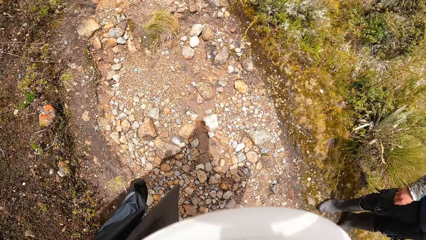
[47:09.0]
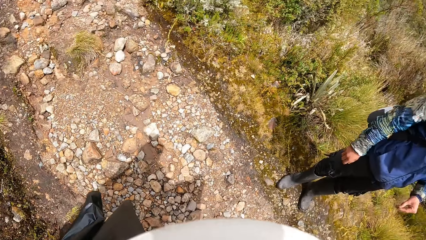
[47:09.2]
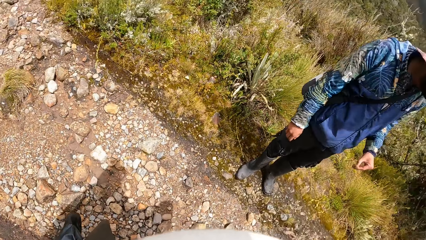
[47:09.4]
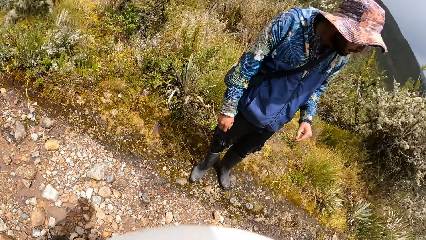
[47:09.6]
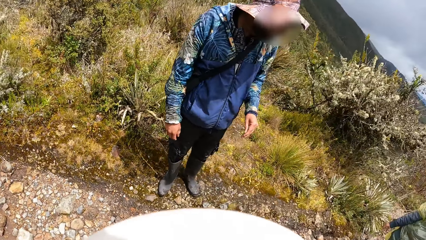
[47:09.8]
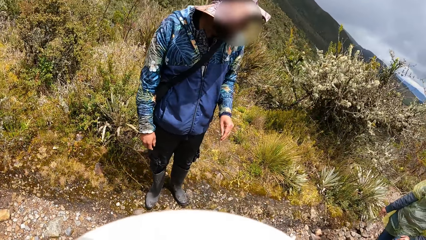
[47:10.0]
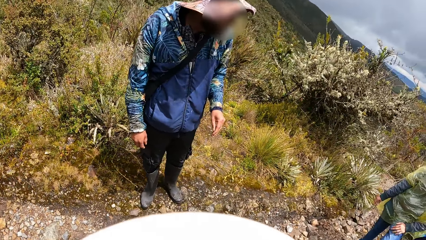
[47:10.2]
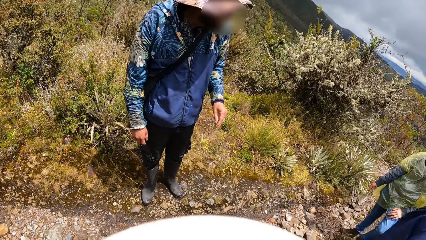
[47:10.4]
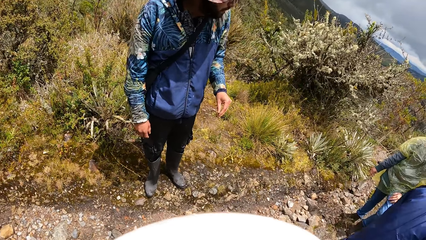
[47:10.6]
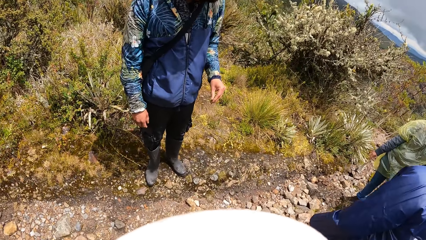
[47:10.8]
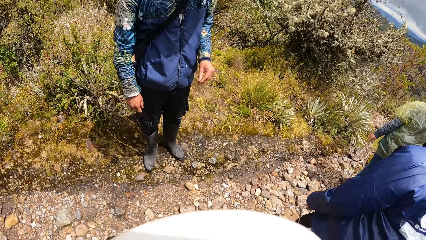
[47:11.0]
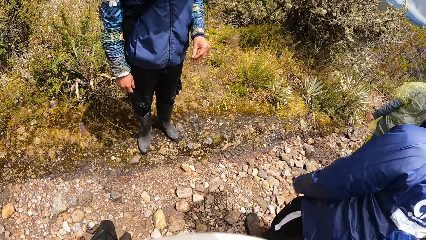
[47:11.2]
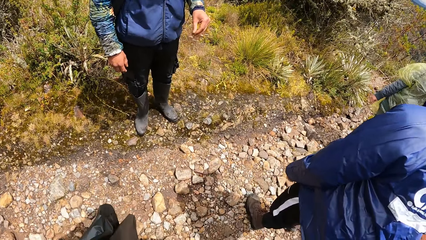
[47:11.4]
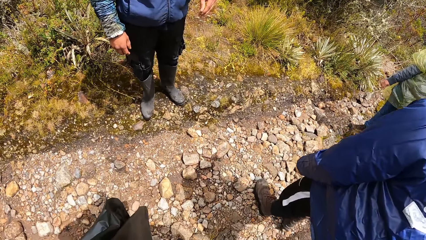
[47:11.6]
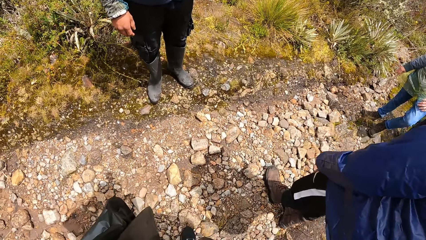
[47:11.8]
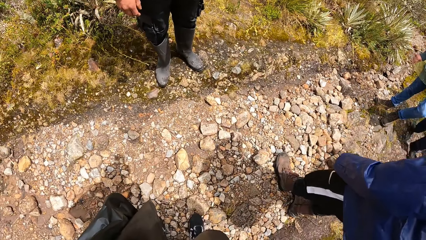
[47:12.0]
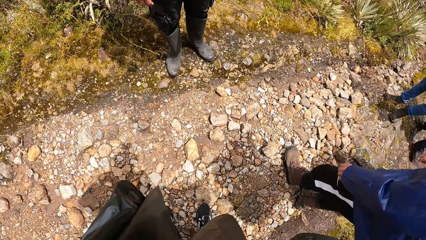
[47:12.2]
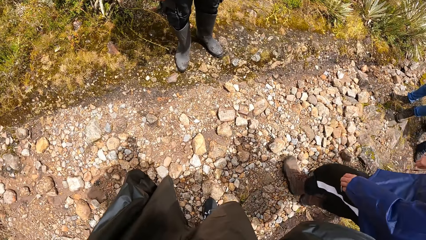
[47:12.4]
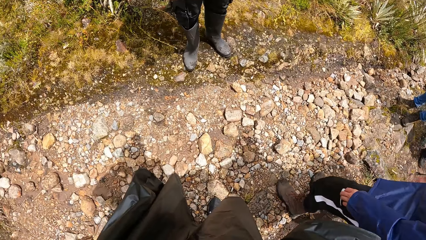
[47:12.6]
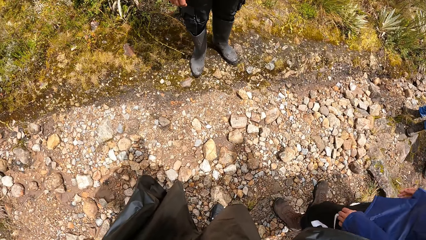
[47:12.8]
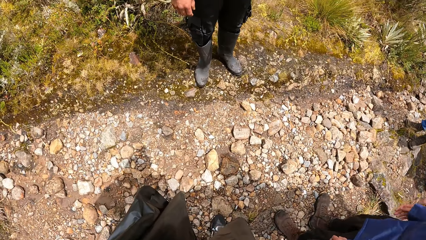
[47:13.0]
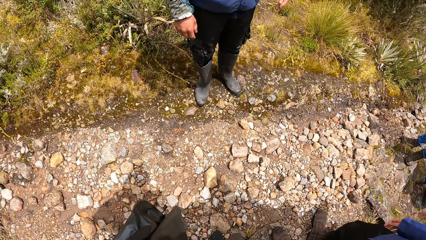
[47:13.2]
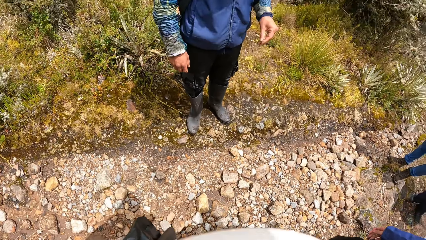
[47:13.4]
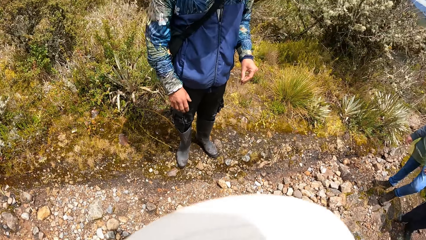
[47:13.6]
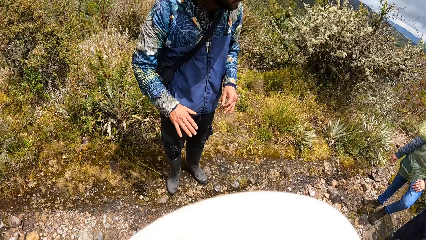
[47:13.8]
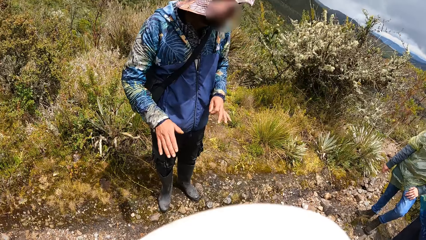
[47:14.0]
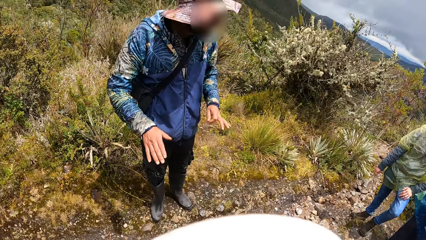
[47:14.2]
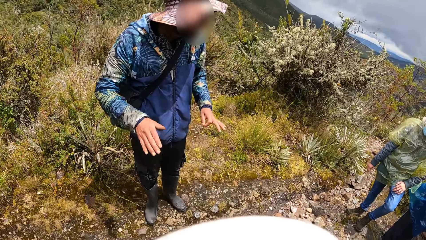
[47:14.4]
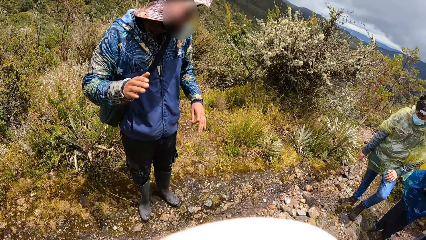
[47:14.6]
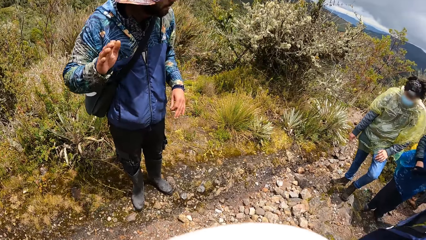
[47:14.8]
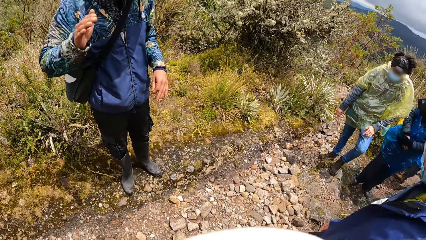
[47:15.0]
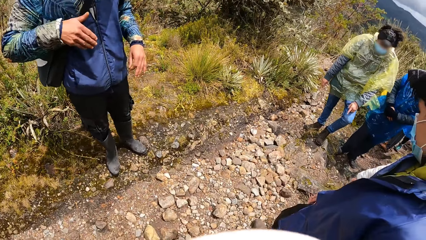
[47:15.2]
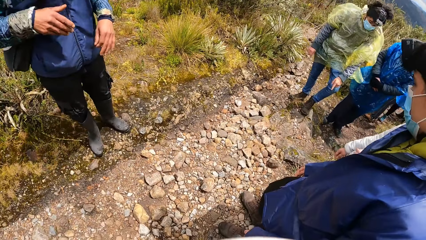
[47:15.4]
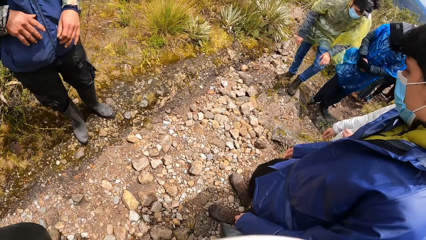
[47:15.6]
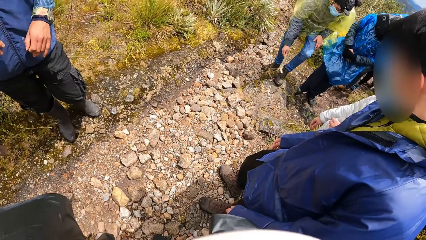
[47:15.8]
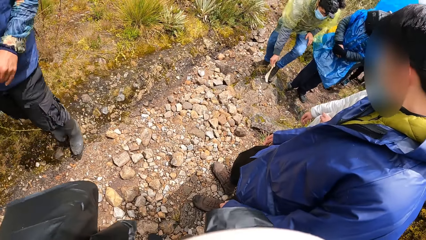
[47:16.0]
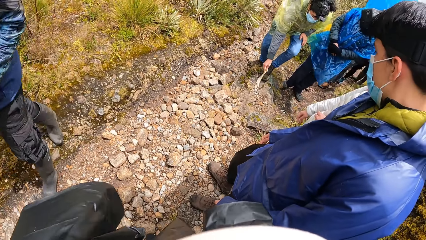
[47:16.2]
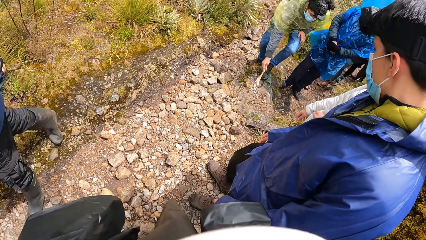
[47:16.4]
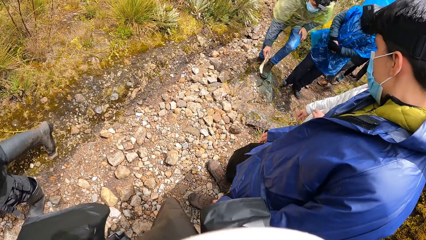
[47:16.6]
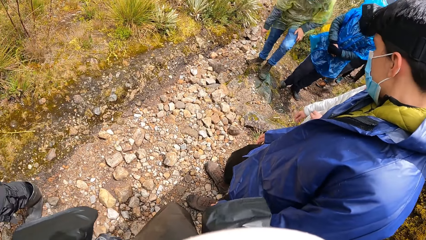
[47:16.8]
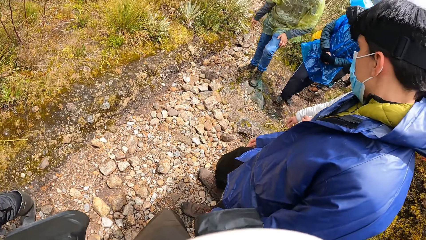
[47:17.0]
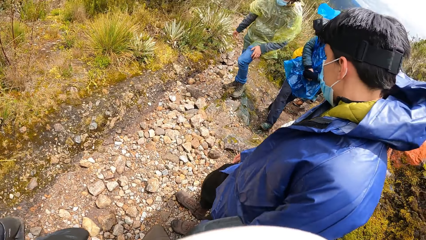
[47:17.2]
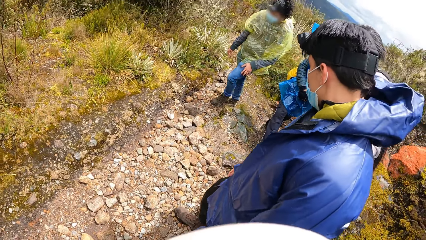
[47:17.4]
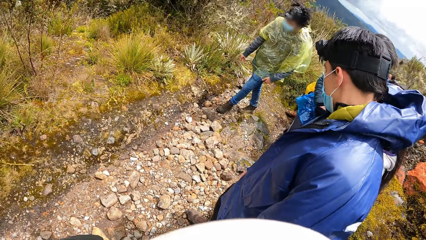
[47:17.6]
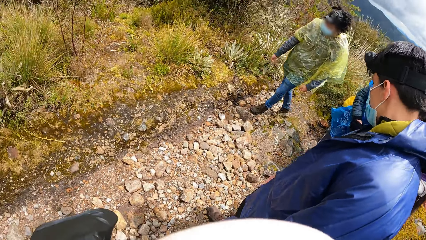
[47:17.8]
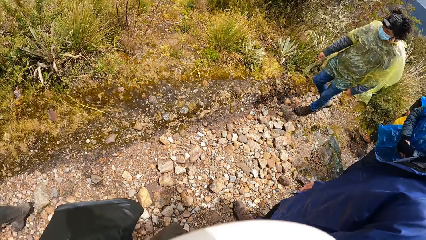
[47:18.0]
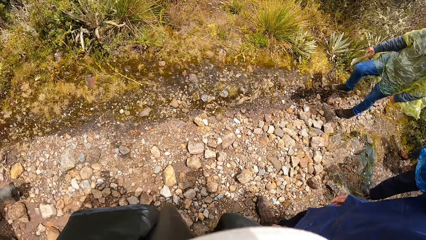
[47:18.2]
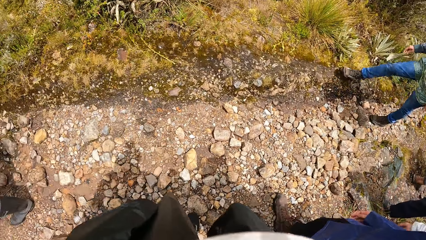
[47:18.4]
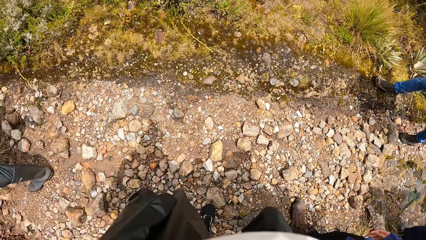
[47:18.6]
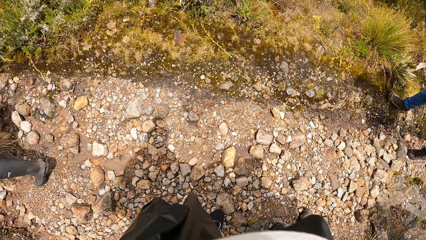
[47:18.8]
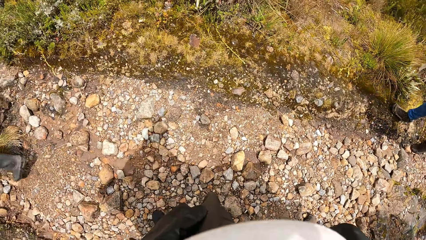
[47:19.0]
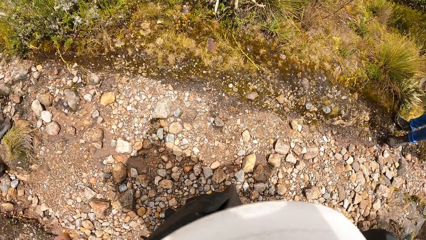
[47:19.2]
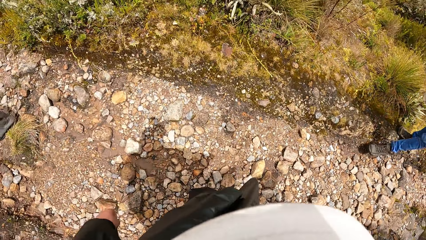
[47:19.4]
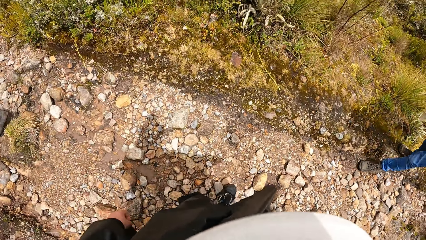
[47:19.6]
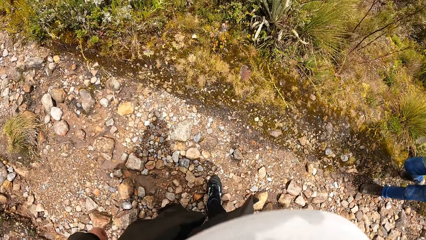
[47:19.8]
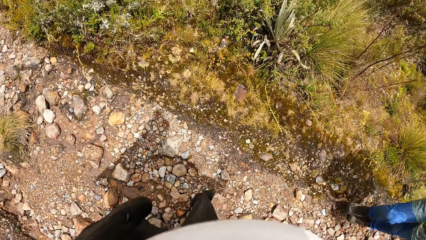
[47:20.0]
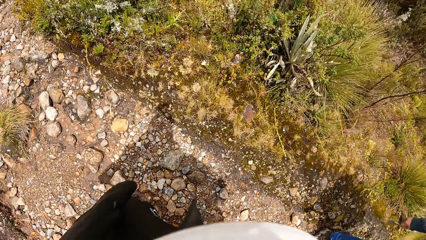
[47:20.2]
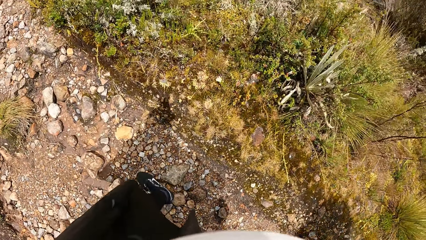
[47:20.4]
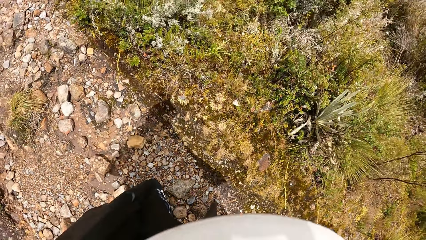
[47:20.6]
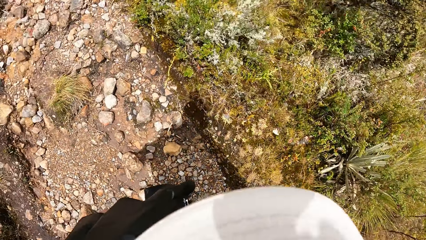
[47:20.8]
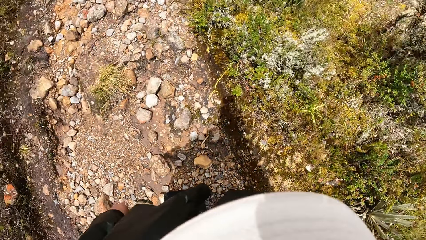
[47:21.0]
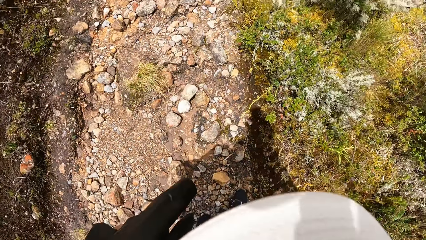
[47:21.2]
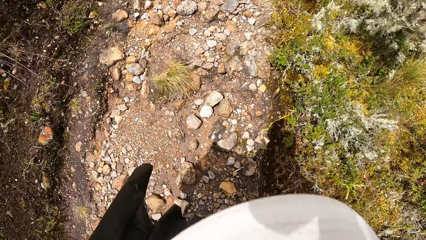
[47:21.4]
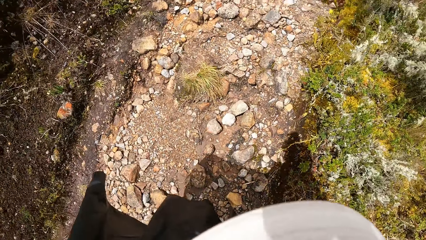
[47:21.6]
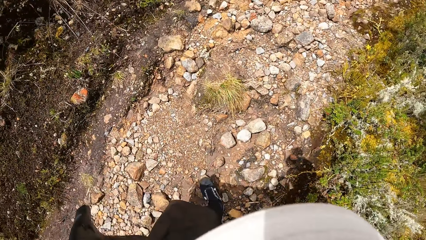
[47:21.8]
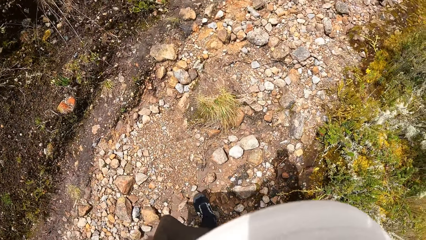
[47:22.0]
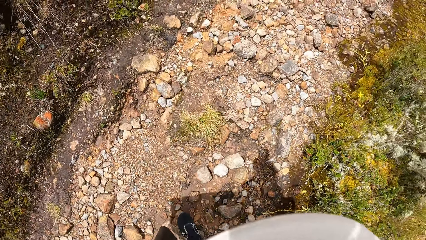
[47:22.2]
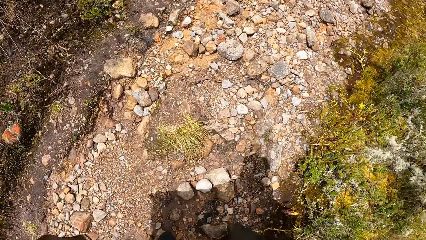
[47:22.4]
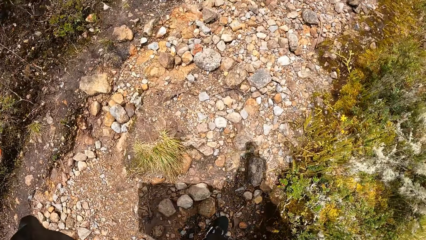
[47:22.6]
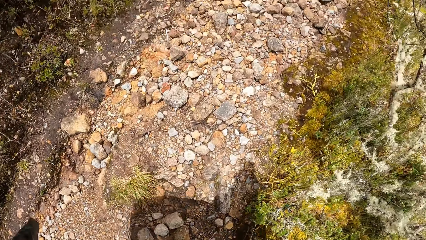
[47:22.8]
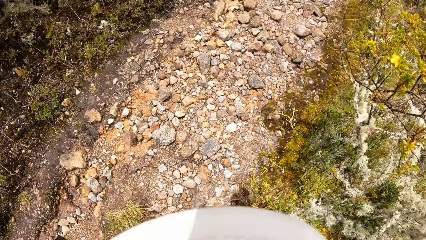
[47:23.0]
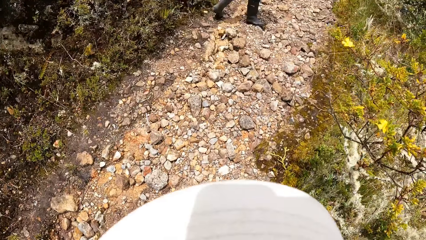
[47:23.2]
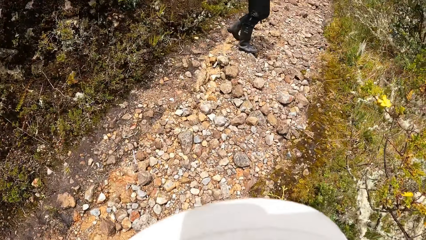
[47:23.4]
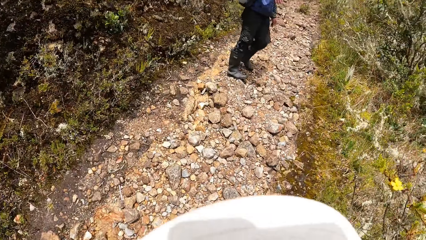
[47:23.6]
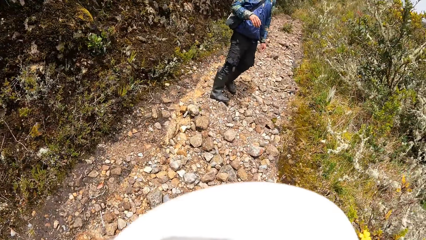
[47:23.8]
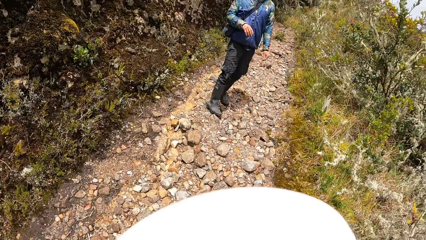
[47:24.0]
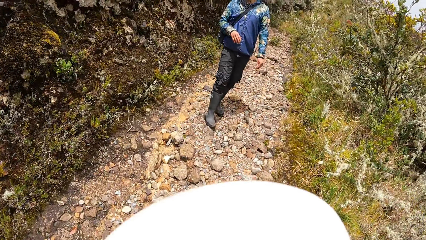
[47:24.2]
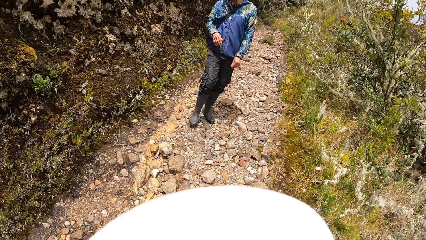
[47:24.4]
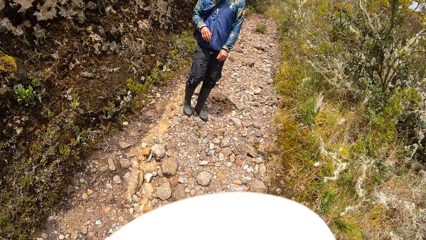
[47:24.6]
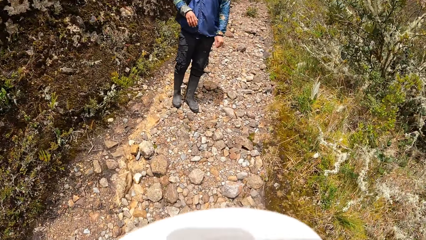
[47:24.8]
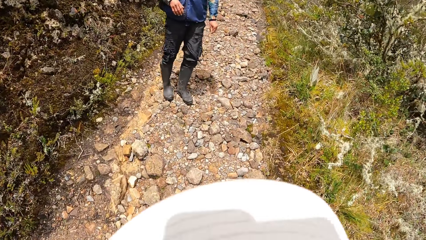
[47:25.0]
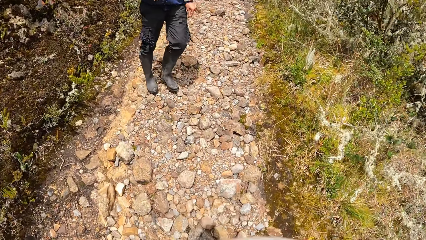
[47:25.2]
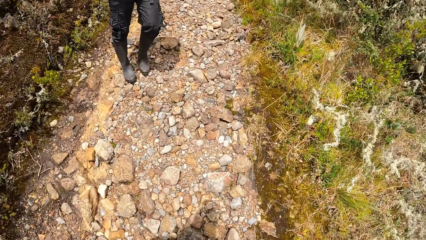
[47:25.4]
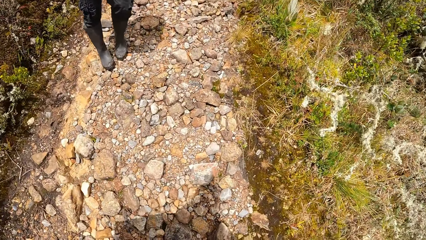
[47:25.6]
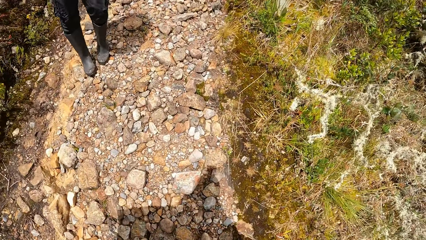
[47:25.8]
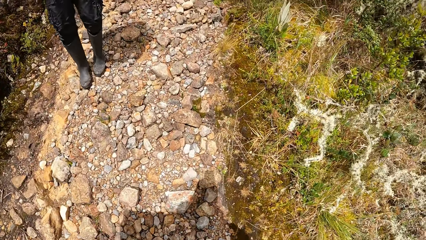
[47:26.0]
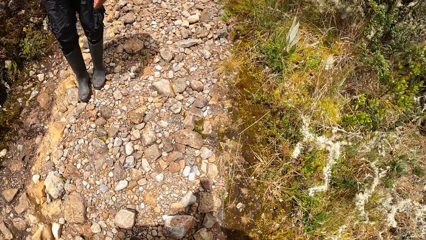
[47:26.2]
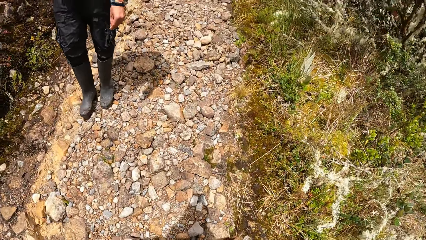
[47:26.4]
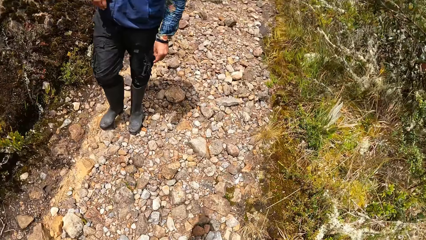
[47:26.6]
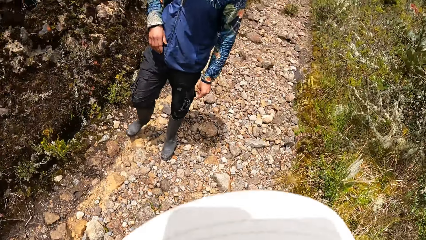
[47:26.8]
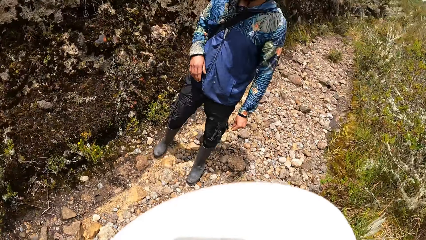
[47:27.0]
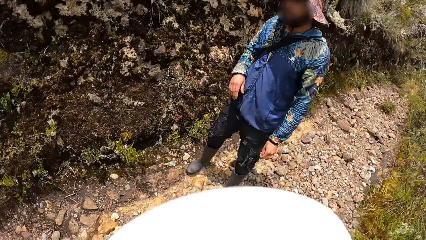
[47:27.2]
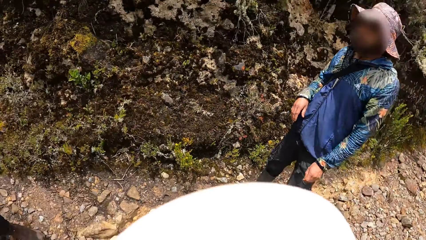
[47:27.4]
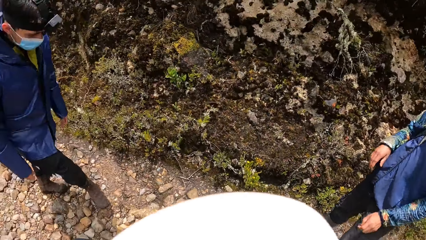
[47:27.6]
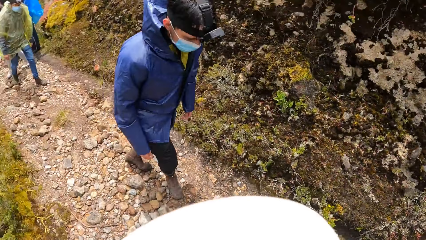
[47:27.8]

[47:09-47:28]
The camera wearer looks at a man. The man interacts with the camera wearer and the group of people. The camera wearer looks around the forest. They look at the team. They walk around the forest. They look at the man. They walk around the forest.
